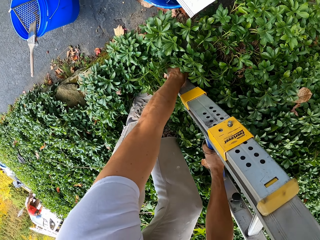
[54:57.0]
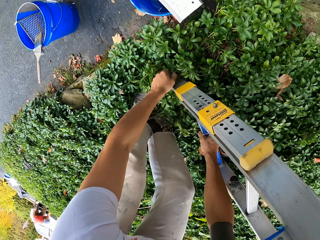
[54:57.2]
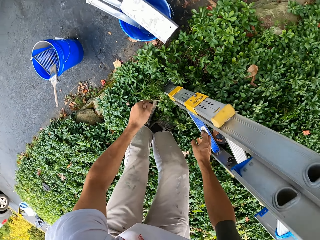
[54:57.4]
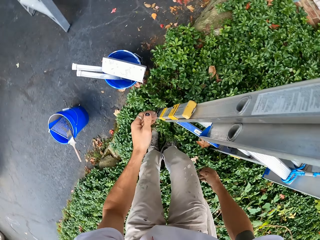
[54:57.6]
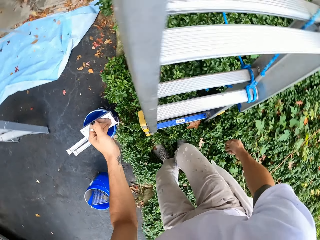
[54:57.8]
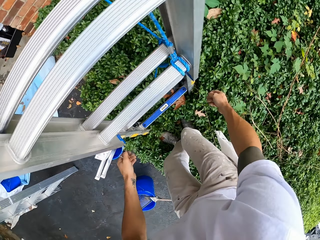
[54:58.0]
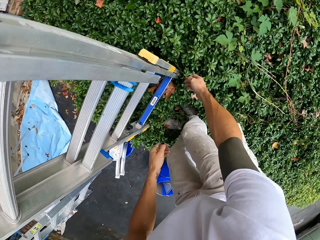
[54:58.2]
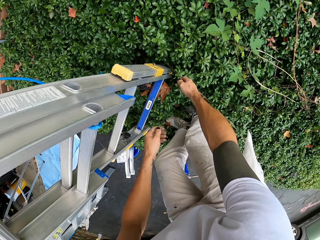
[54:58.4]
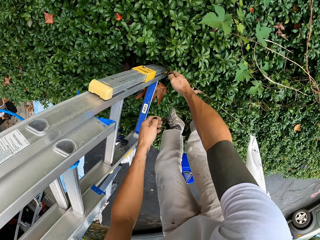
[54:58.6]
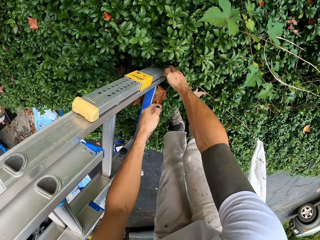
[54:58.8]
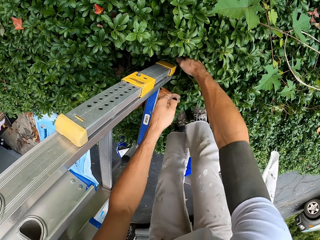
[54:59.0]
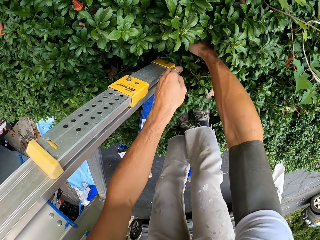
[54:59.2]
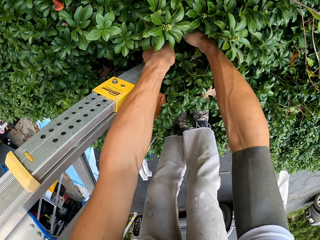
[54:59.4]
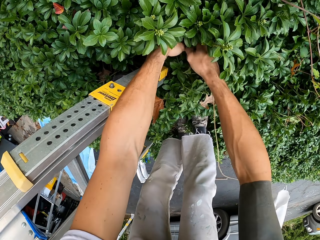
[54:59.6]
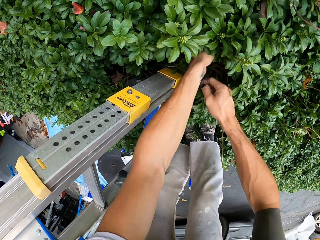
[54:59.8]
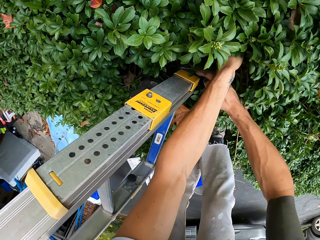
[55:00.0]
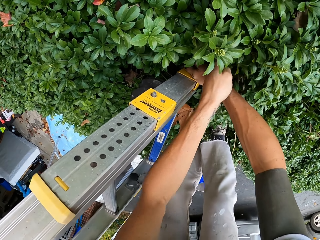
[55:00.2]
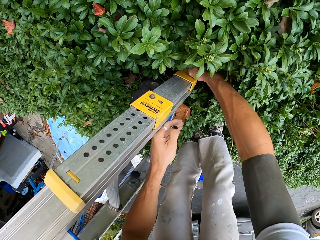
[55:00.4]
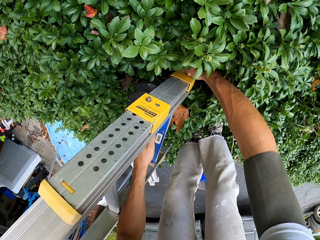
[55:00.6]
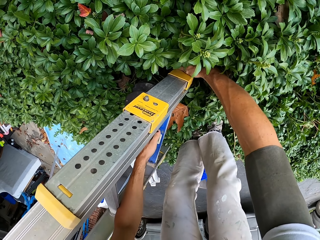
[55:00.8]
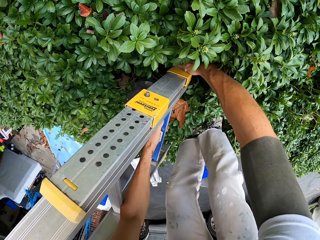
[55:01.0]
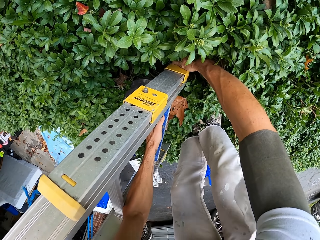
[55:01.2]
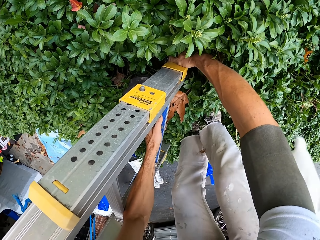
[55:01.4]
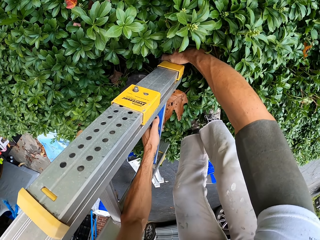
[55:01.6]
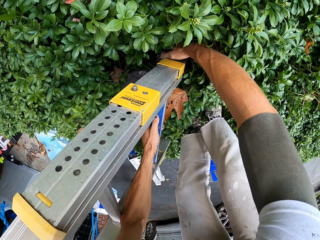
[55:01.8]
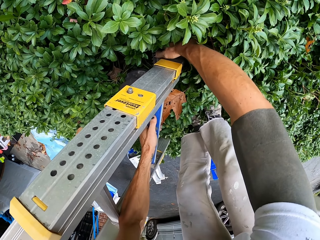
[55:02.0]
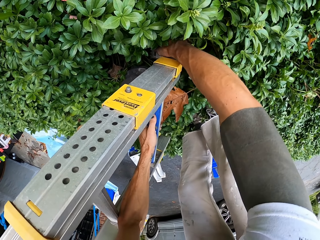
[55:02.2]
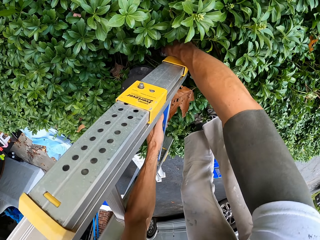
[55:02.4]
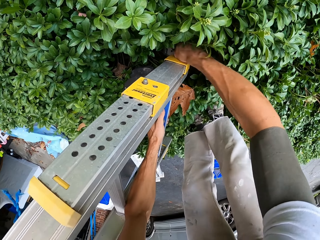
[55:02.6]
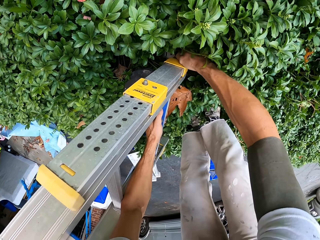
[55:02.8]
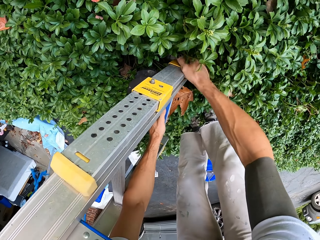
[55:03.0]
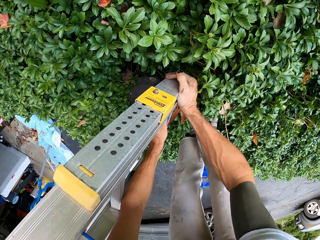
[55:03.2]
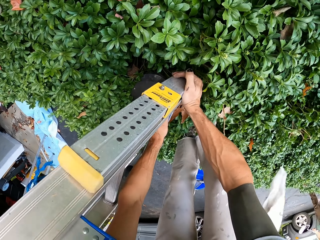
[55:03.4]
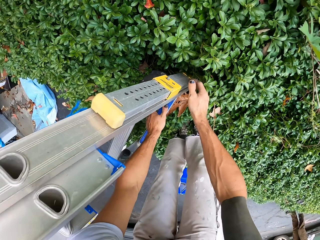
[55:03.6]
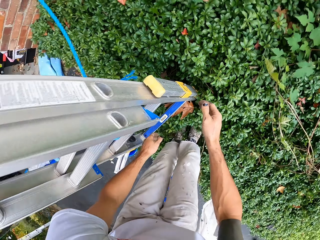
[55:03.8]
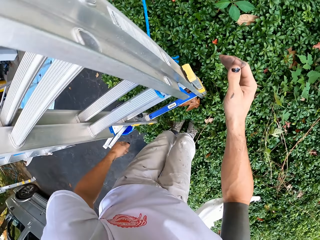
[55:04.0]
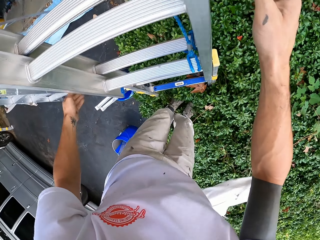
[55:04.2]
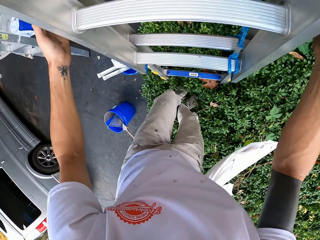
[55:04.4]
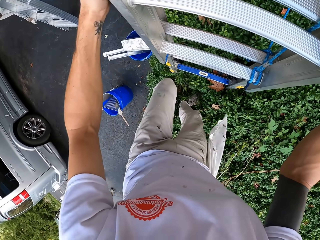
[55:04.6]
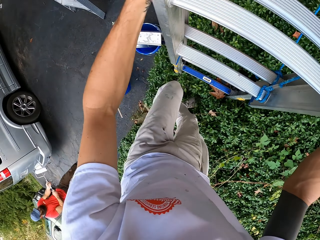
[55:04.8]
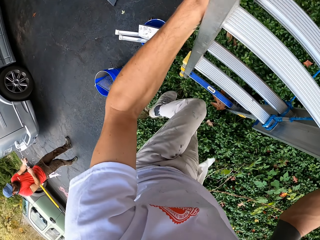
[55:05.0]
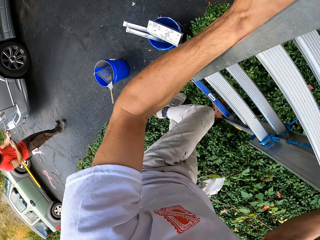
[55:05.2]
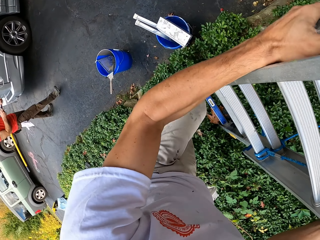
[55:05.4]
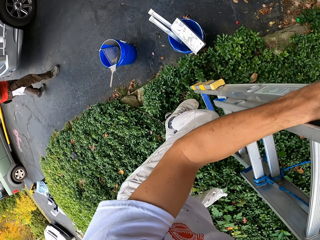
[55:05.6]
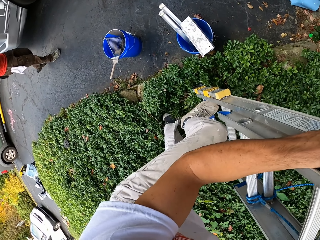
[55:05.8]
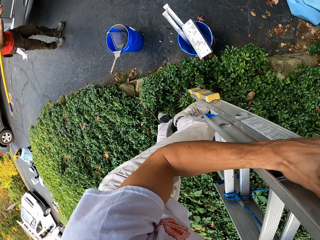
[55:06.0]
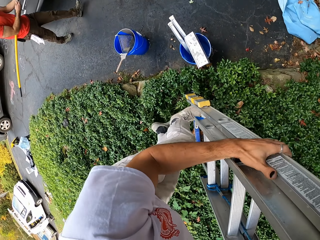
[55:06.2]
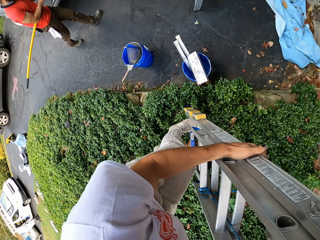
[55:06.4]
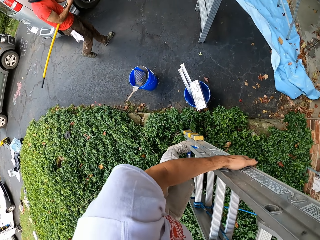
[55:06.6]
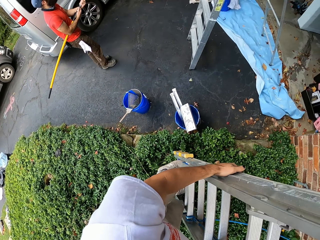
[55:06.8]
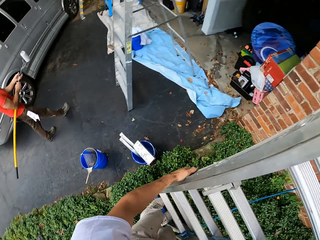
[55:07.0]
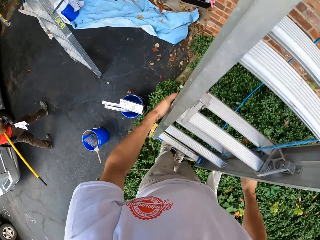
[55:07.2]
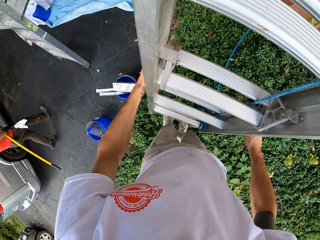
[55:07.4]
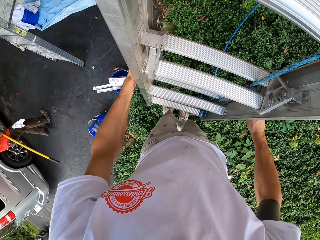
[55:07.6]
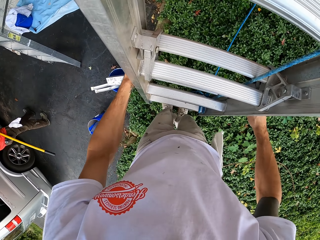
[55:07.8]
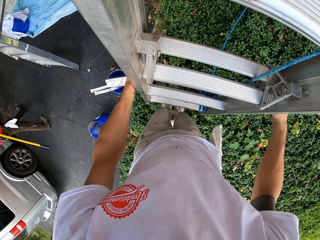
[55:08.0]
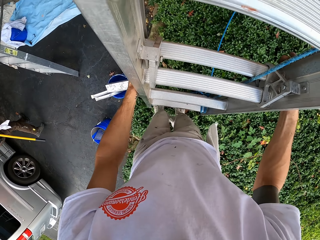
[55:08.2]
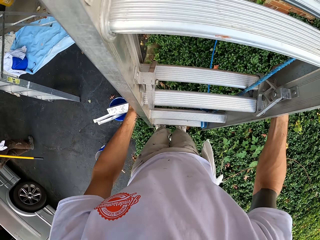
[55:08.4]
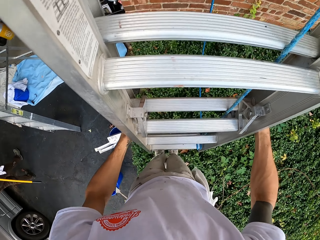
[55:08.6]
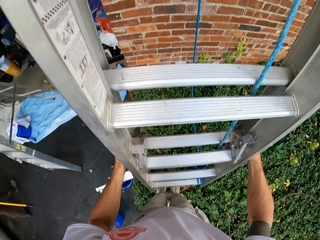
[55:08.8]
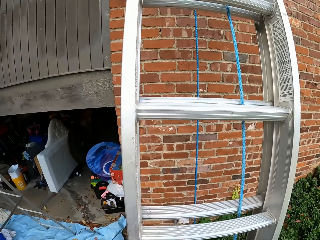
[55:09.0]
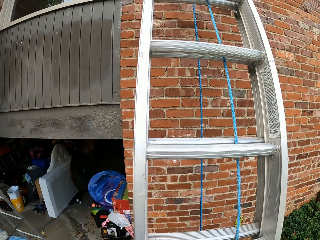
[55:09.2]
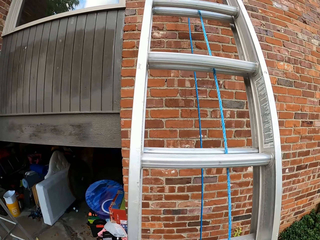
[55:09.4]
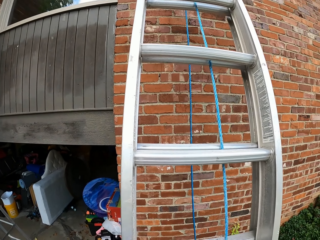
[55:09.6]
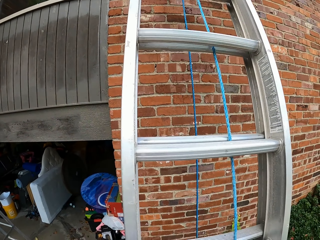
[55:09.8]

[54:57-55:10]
The camera wearer looks around. They adjust the ladder feet. They climb up the ladder.

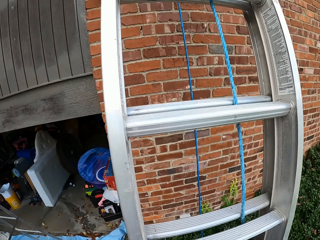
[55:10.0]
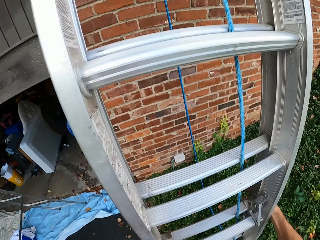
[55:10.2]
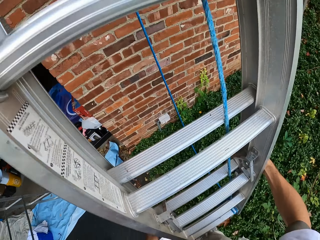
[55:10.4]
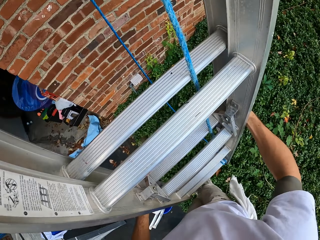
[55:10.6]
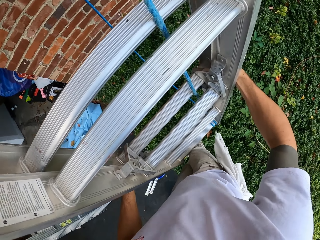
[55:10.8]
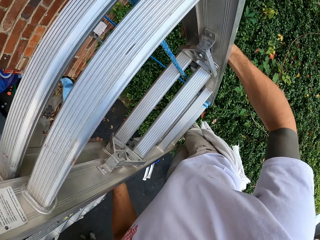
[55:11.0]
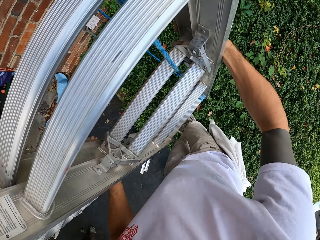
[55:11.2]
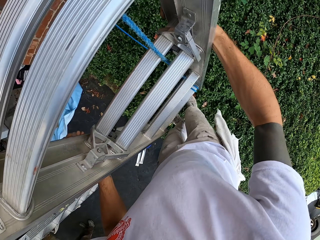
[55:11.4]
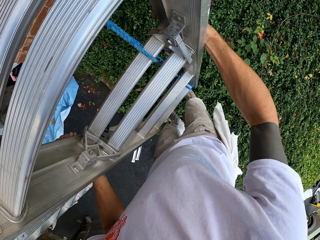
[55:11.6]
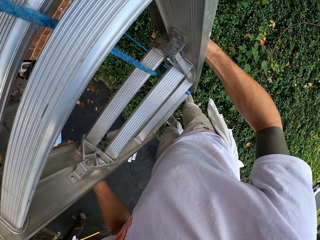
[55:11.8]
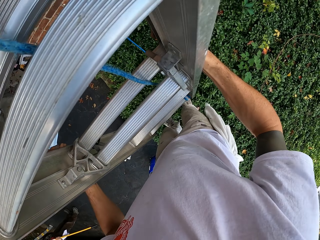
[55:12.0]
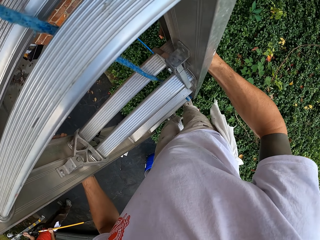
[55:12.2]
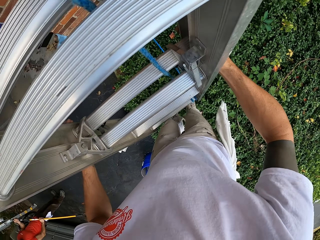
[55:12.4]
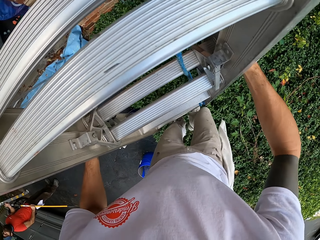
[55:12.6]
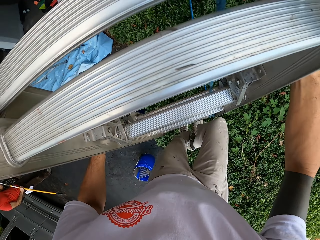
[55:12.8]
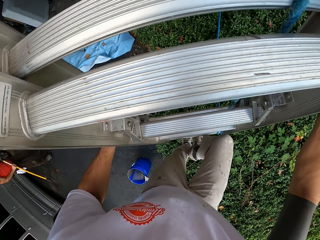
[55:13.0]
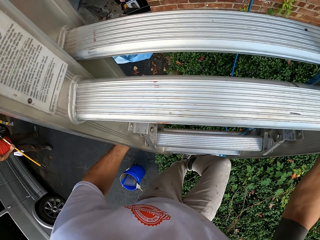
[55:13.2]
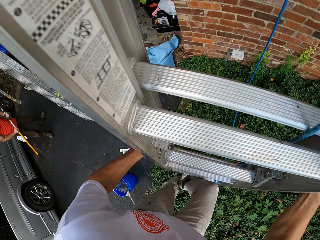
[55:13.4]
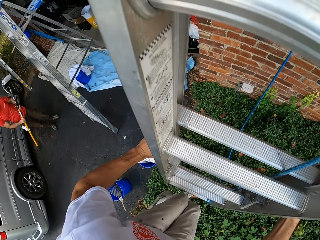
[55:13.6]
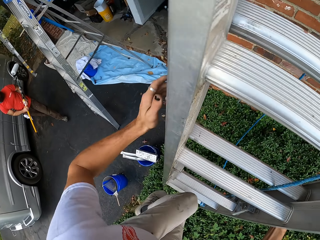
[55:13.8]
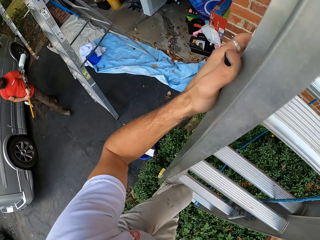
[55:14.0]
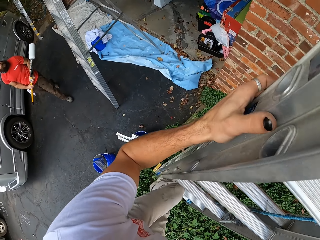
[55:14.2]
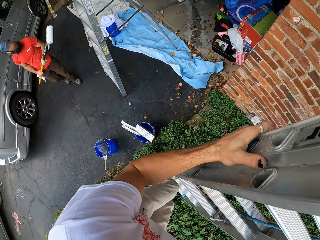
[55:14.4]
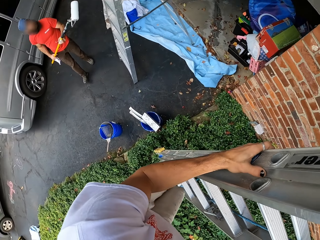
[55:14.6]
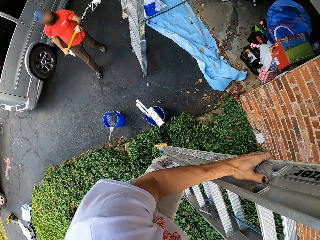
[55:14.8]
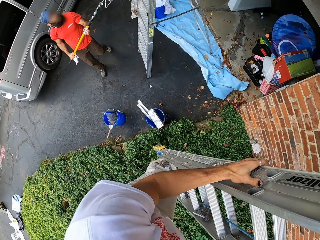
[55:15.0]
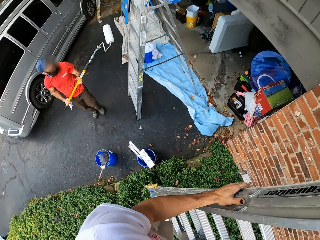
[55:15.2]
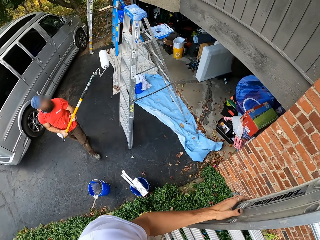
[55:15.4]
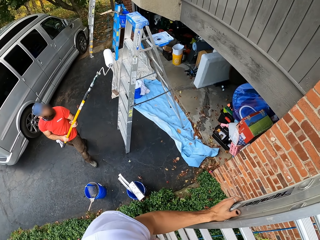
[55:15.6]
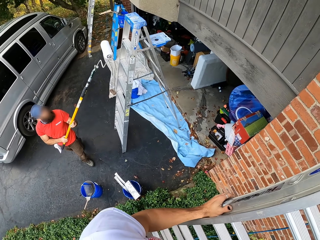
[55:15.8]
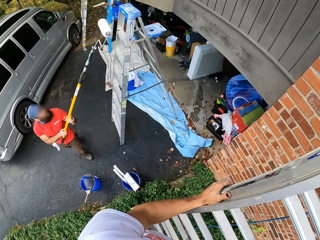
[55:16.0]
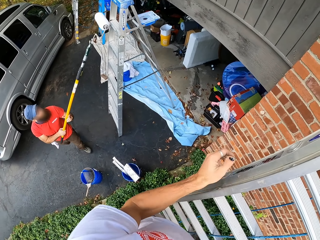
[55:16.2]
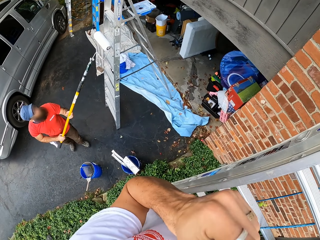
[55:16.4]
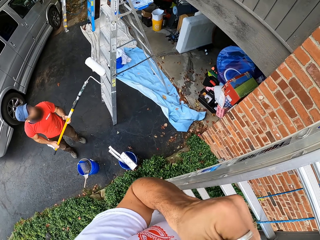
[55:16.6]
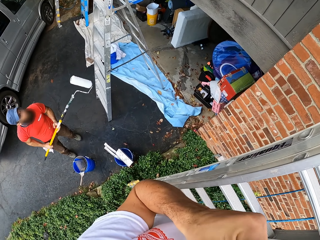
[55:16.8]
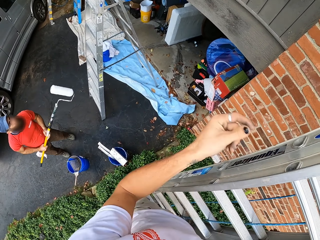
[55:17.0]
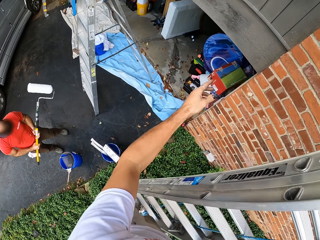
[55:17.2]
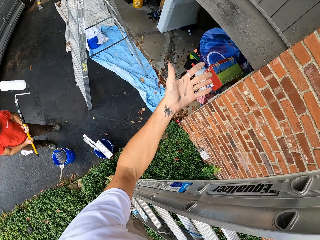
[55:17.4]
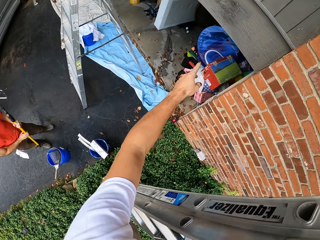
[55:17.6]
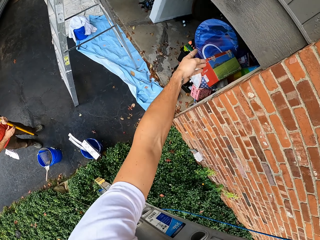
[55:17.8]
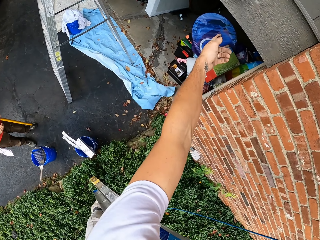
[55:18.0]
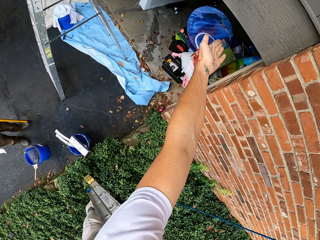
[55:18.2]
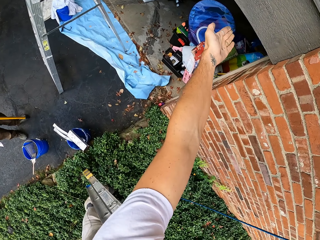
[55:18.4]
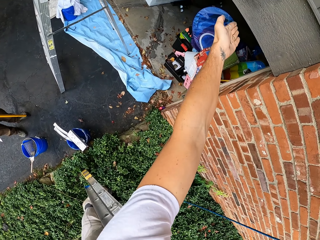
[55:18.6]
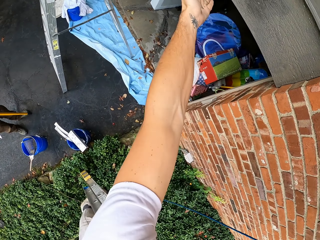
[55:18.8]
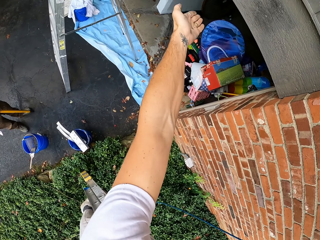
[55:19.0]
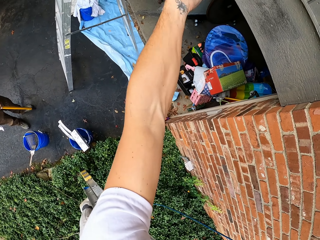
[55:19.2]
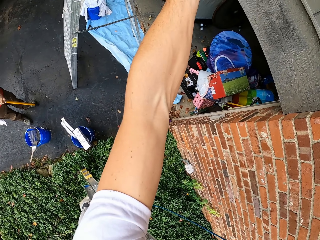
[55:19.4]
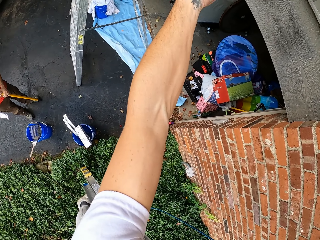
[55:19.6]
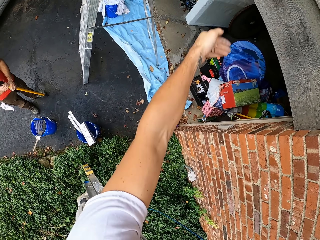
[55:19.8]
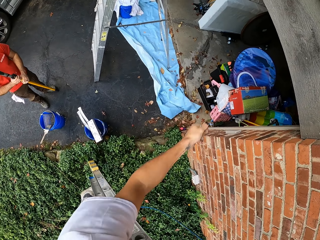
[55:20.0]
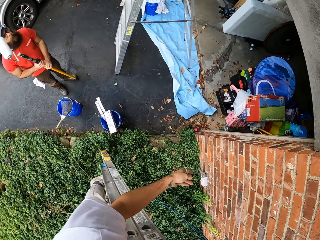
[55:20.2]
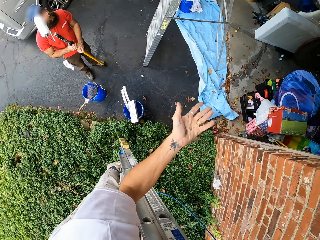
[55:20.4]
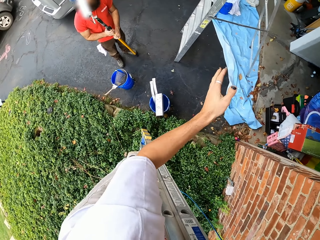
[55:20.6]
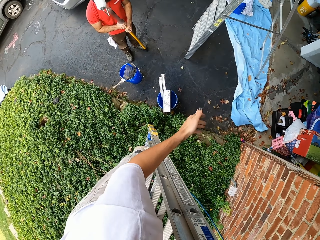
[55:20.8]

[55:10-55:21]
The camera wearer shakes the ladder. They ascend the ladder. A person moves around. The camera wearer touches the face area and does a hand gesture.
